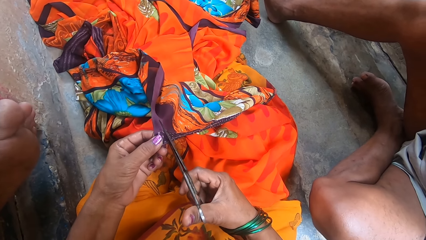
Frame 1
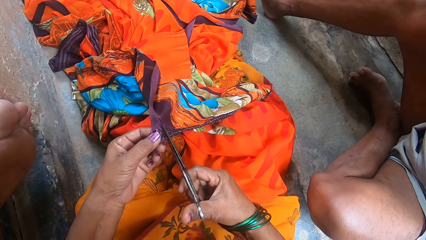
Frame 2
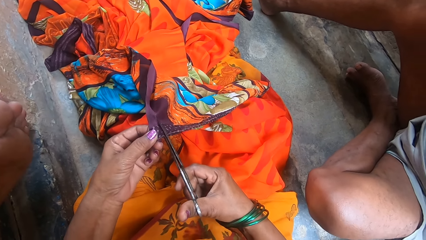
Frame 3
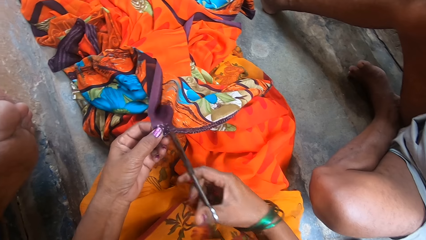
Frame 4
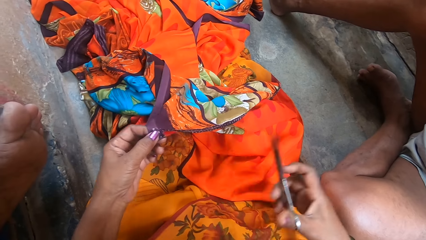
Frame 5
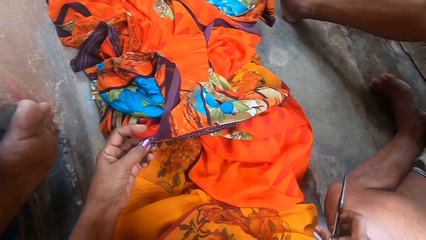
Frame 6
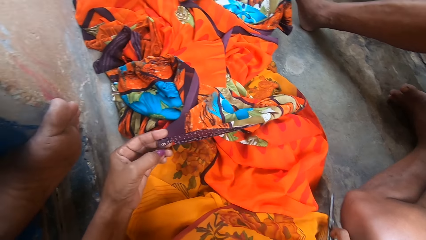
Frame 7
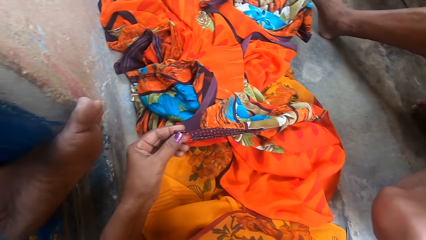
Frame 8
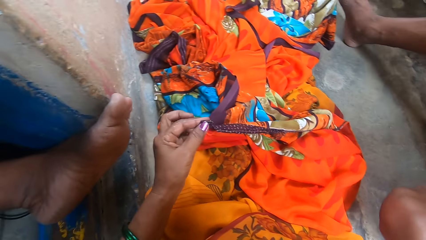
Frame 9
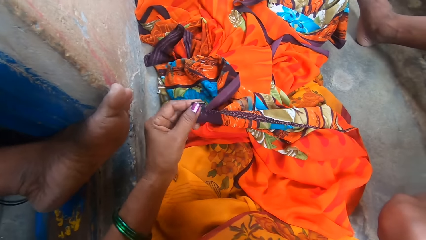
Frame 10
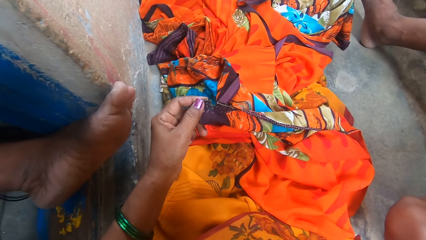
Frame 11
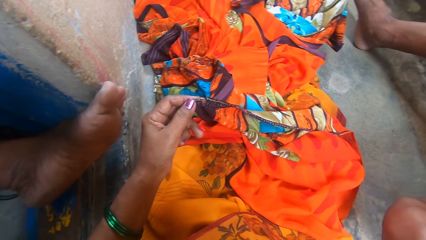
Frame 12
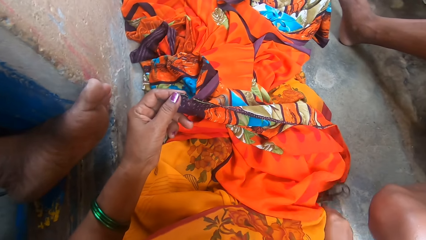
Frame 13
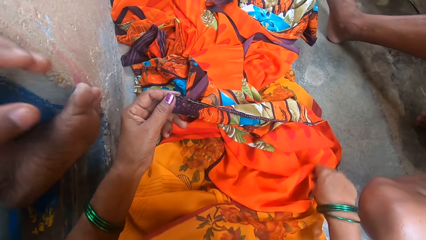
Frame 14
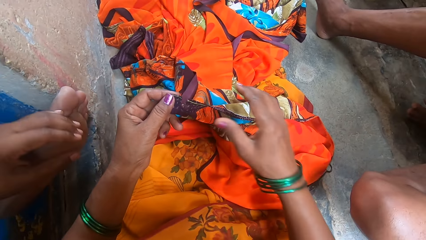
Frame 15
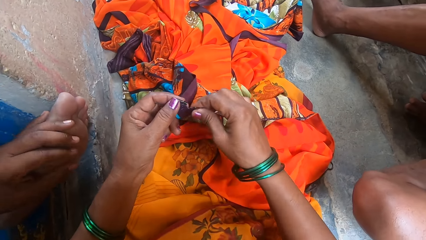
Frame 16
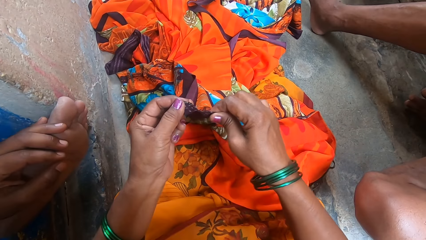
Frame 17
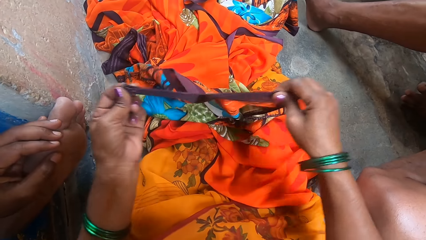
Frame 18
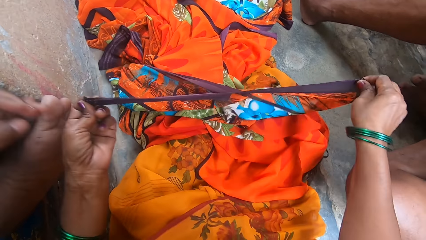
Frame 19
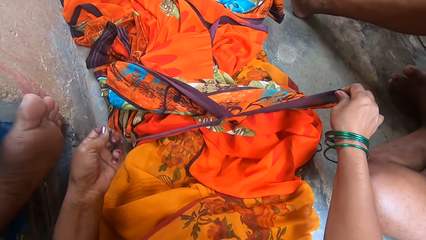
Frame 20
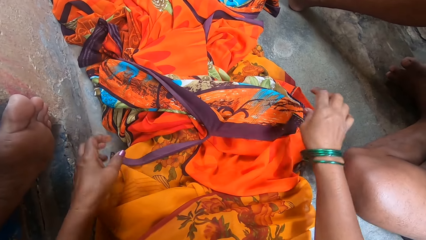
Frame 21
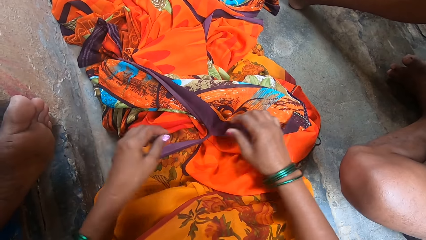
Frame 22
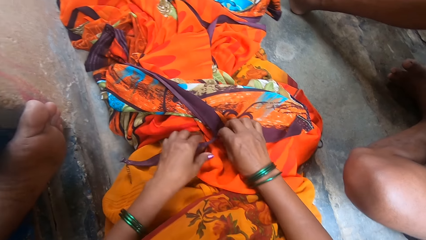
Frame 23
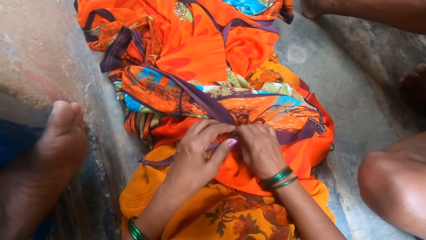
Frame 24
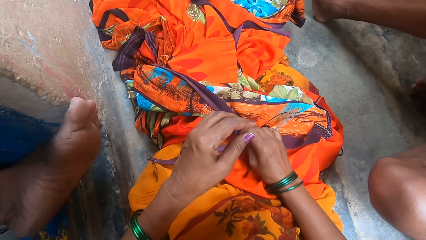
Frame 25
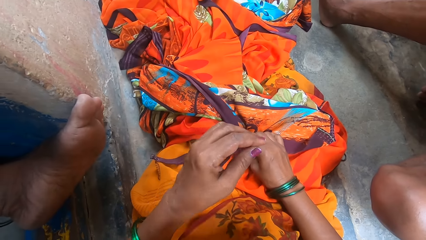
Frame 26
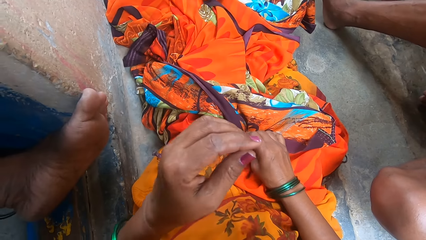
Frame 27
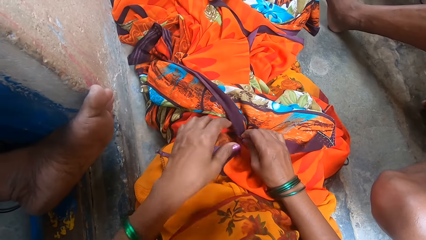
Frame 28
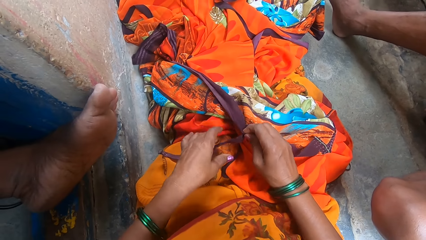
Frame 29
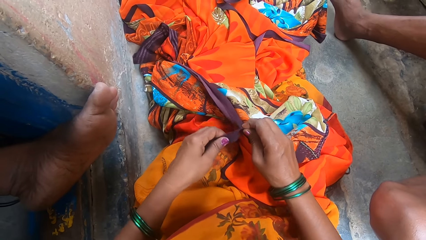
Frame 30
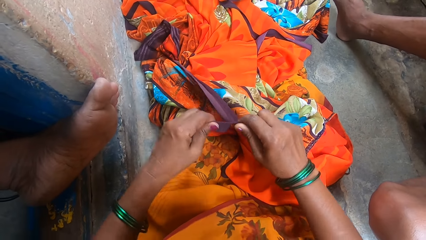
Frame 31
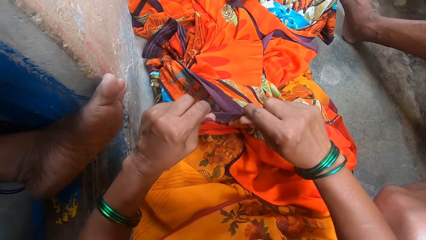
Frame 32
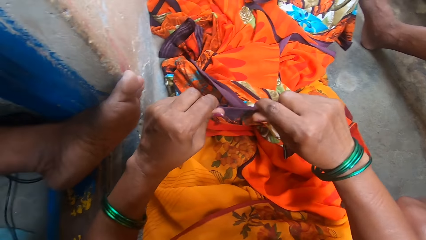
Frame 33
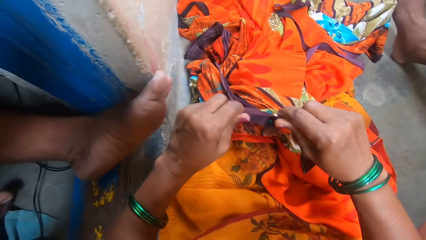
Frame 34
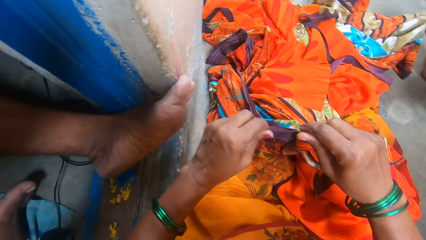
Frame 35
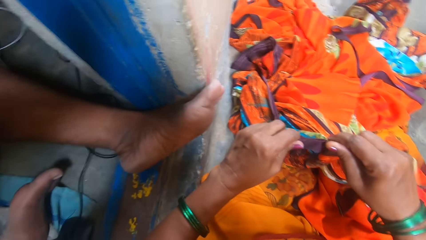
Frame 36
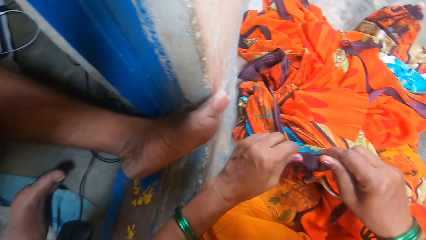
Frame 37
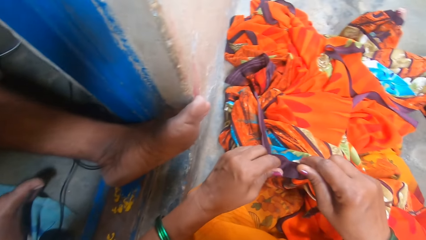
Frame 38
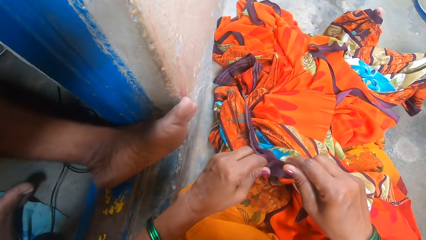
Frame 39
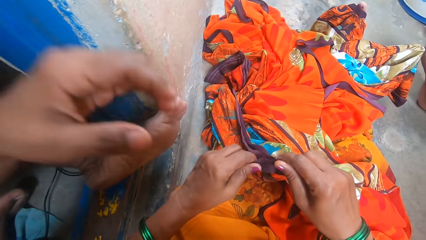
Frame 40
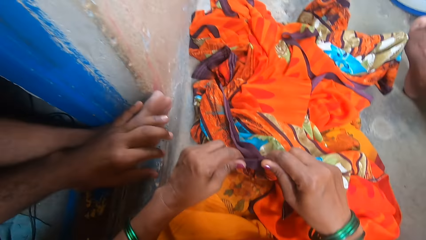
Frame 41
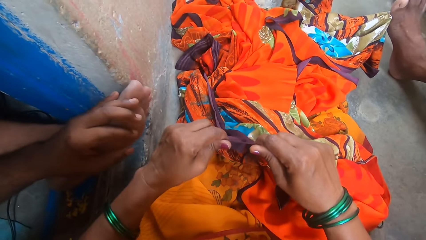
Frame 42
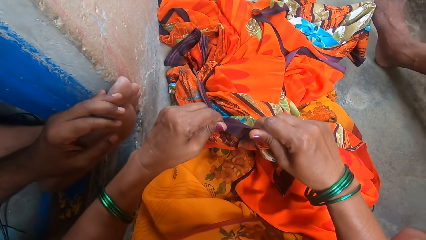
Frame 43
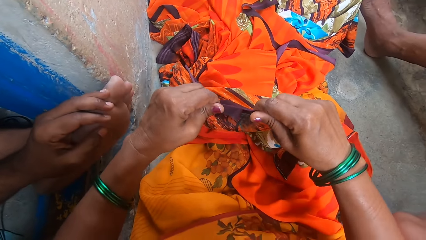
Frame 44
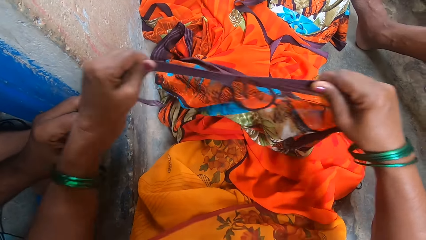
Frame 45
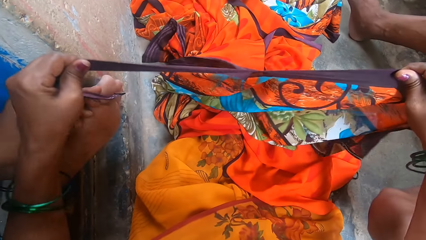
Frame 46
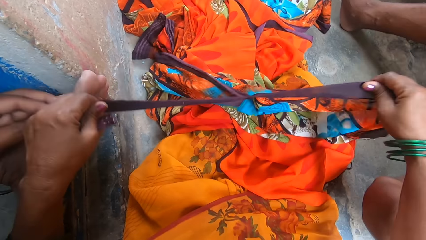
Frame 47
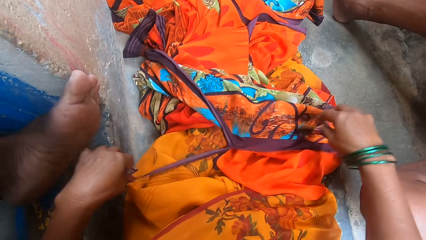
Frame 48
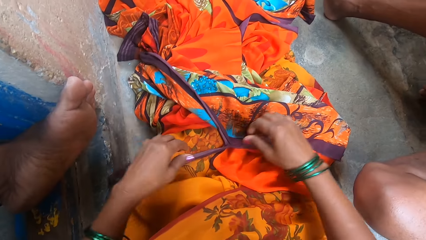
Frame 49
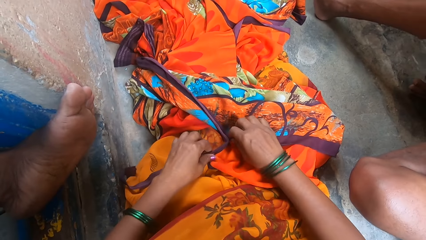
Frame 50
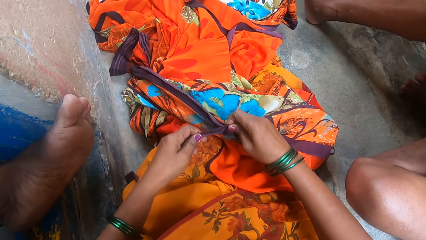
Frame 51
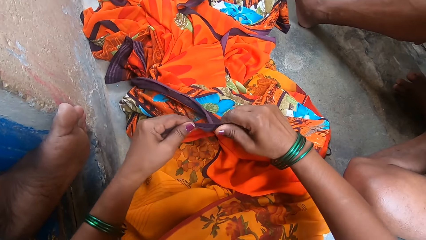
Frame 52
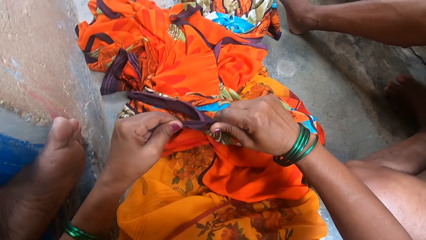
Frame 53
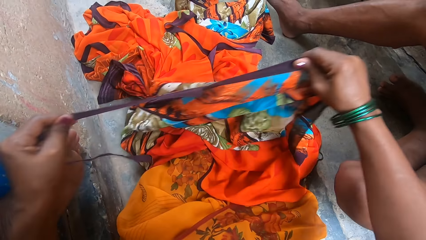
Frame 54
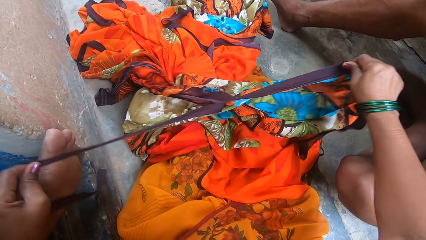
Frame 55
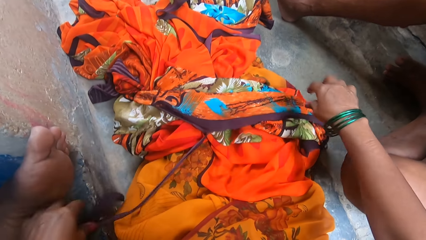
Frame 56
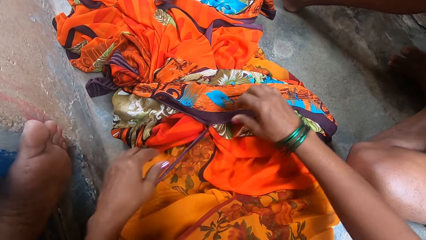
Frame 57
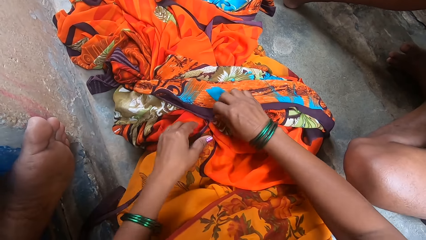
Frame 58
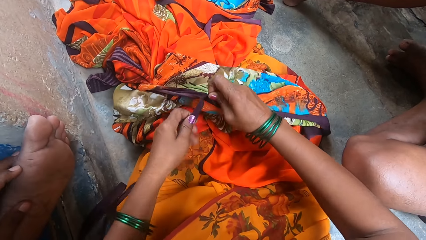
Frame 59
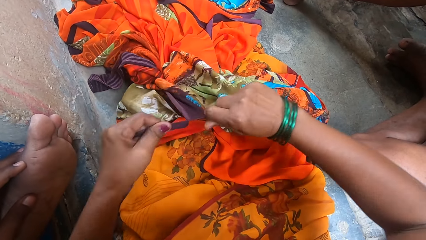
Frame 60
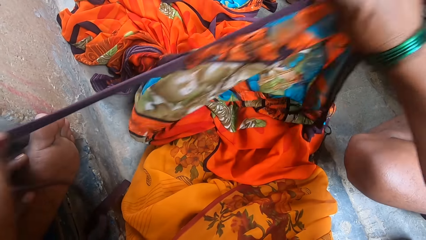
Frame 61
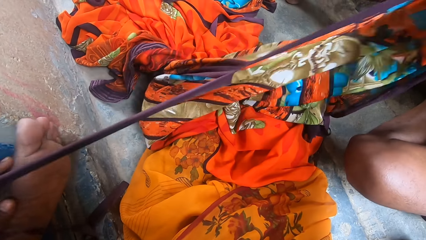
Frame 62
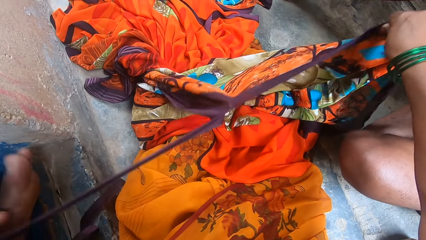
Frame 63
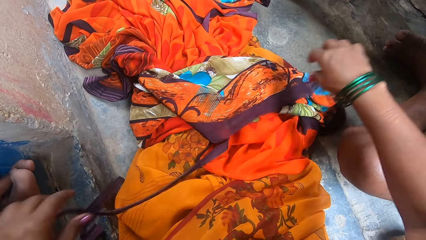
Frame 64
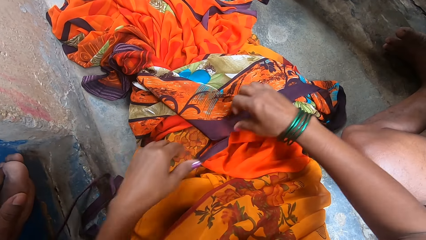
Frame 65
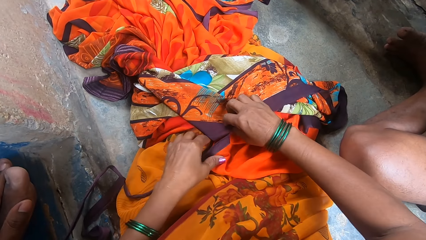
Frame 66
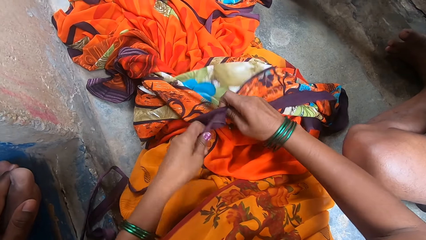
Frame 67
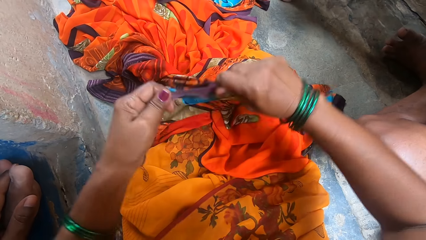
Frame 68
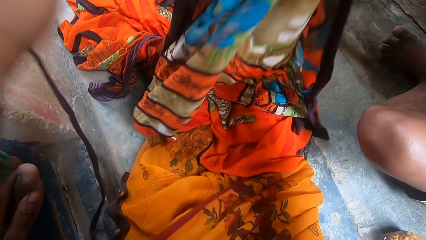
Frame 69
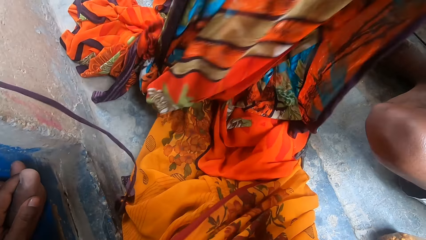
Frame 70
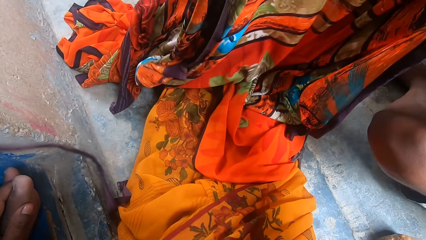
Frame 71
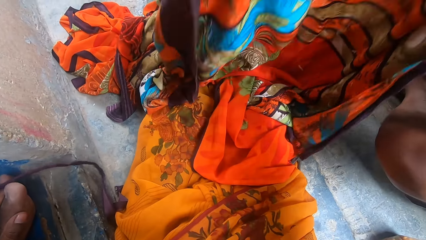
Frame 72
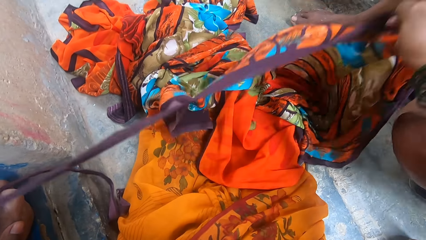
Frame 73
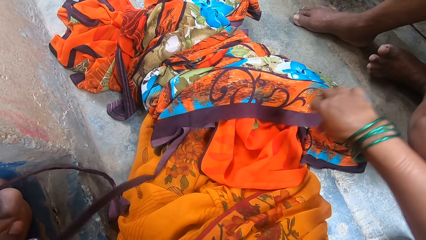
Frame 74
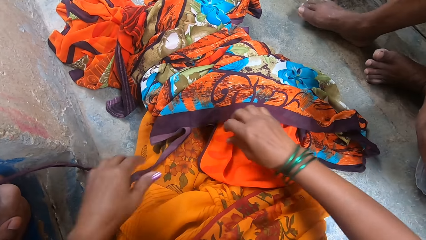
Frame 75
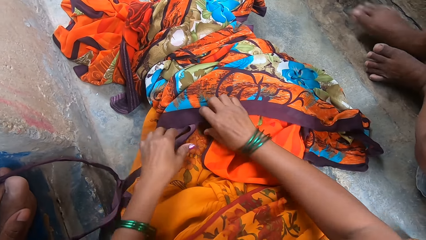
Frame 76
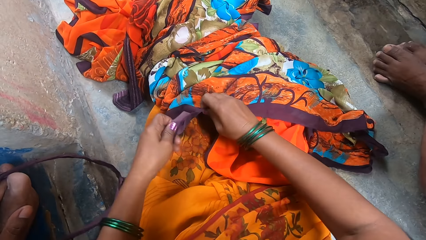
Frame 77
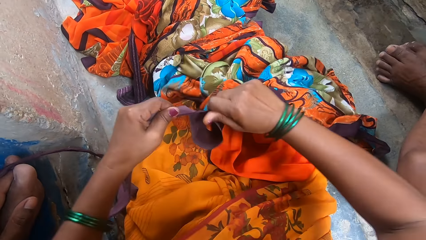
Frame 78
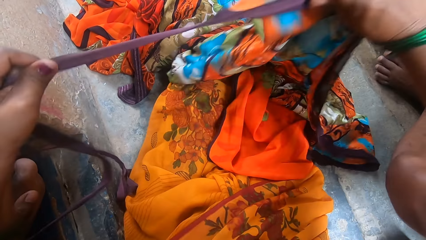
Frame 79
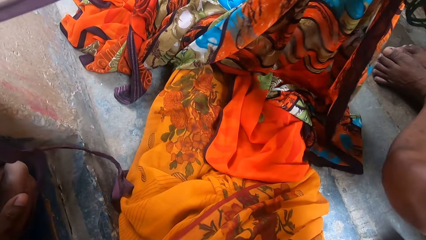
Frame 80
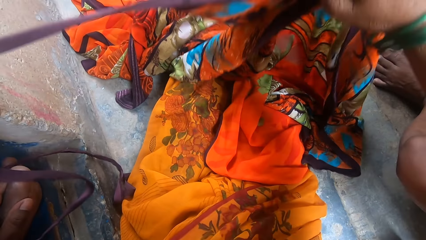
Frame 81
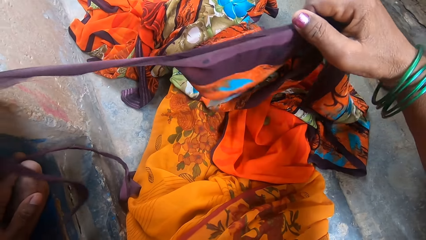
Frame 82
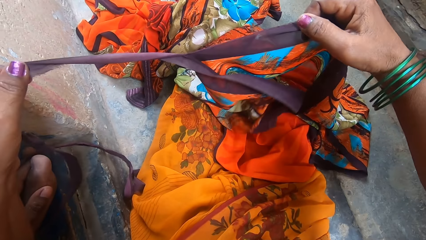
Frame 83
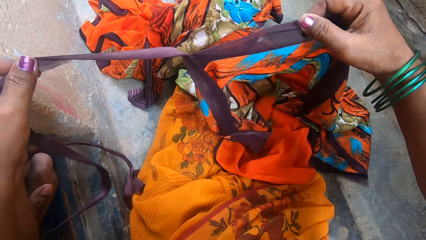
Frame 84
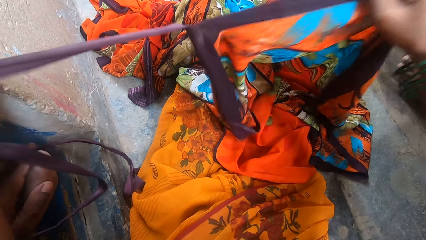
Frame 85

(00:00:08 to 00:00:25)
The camera wearer puts the scissors down. They touch the cloth, hold the cloth with both hands and tear the cloth with the hands. They put the cloth down and pick up the cloth. They tear the cloth with the hands. A man puts the hand on the leg. The man moves the hand. The camera wearer puts the cloth down, picks up the cloth and tears the cloth with the hands. They put the cloth down and pick up the cloth. The man touches the leg. The camera wearer tears the cloth with the hands, puts the cloth down and picks up the cloth. Another man moves the knee. The camera wearer tears the cloth with the hands. The other man moves the legs. The camera wearer puts the cloth on the lap, picks up the cloth and tears the cloth with the hands.
